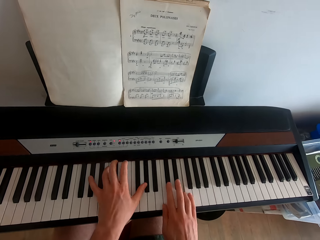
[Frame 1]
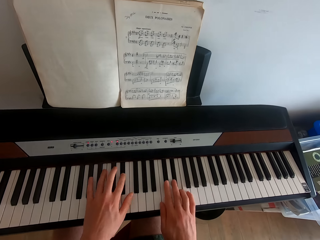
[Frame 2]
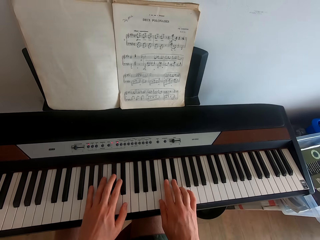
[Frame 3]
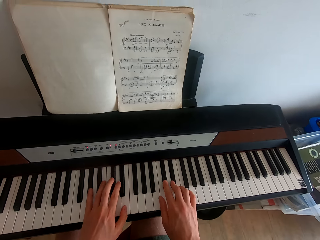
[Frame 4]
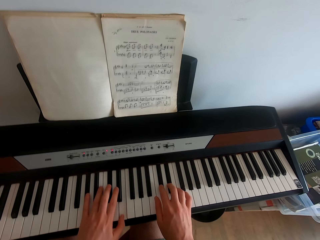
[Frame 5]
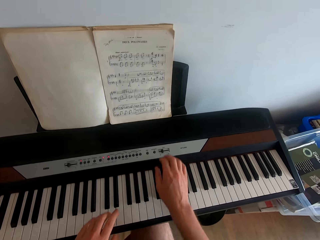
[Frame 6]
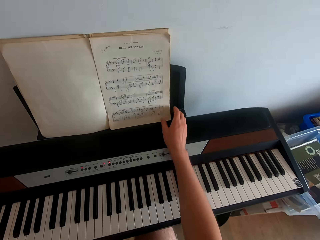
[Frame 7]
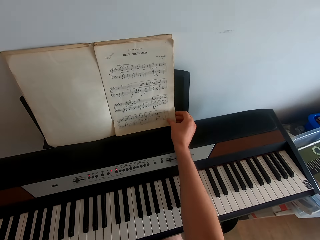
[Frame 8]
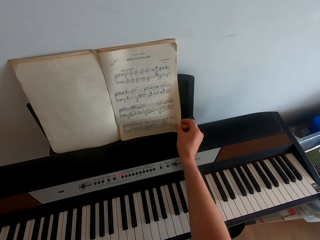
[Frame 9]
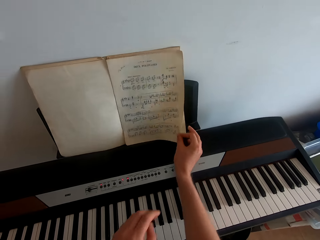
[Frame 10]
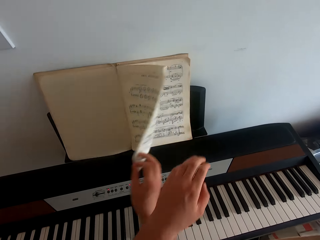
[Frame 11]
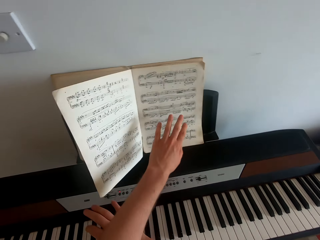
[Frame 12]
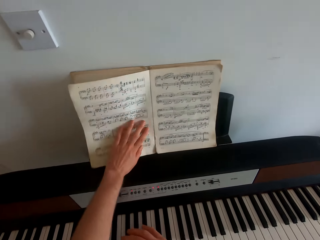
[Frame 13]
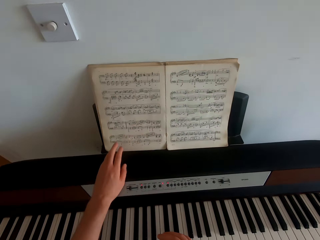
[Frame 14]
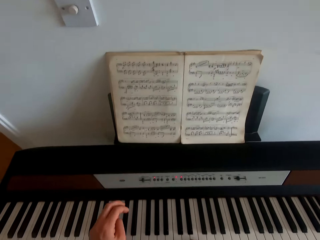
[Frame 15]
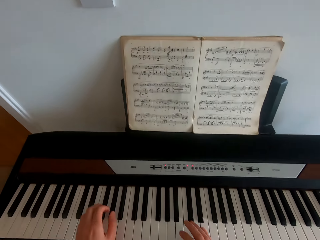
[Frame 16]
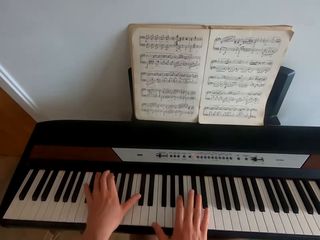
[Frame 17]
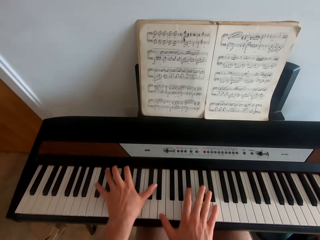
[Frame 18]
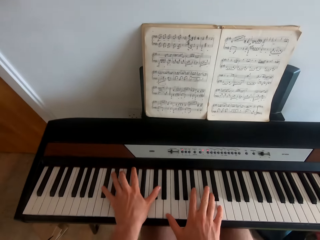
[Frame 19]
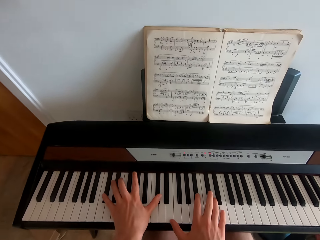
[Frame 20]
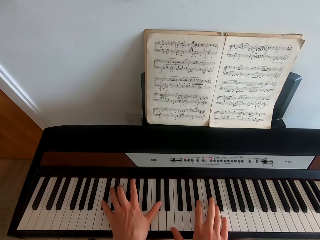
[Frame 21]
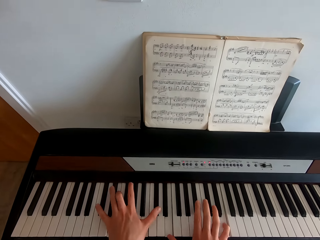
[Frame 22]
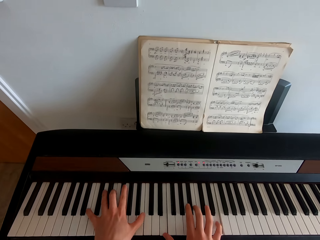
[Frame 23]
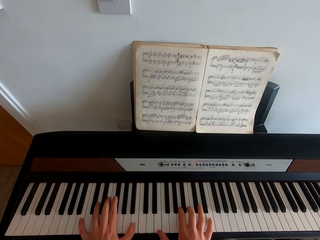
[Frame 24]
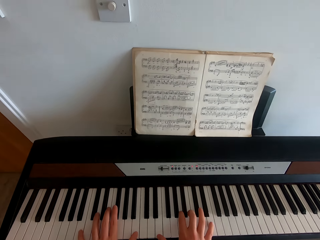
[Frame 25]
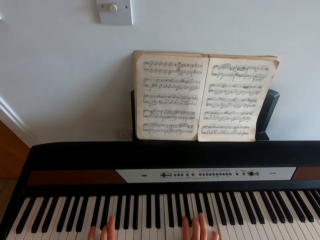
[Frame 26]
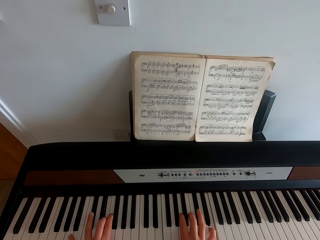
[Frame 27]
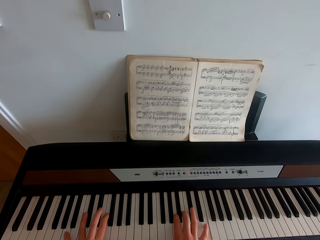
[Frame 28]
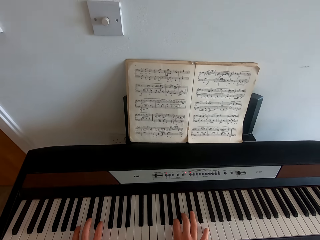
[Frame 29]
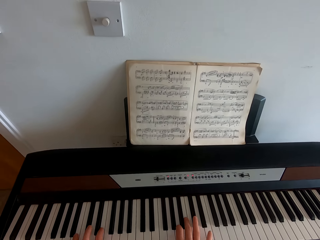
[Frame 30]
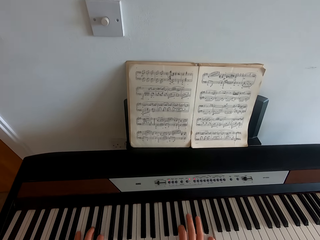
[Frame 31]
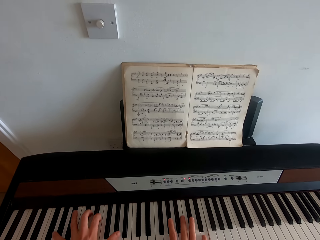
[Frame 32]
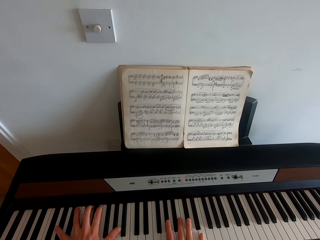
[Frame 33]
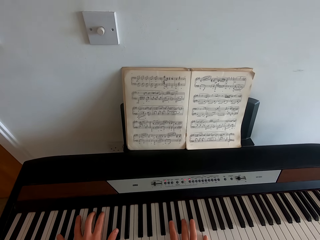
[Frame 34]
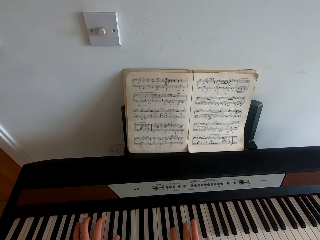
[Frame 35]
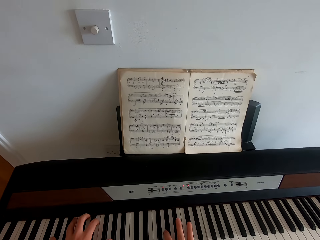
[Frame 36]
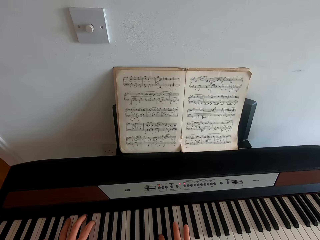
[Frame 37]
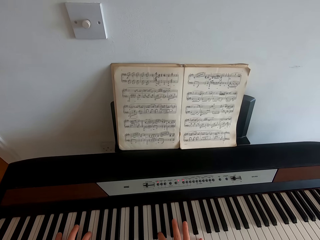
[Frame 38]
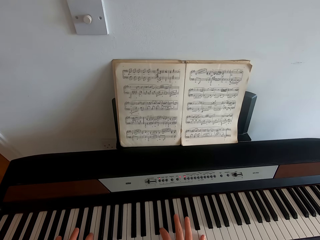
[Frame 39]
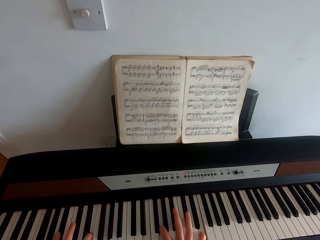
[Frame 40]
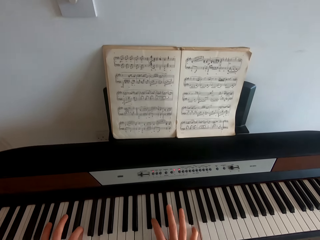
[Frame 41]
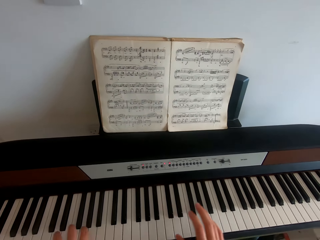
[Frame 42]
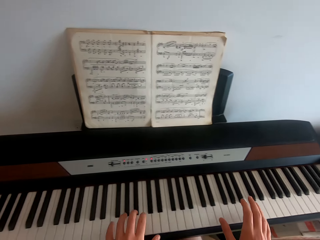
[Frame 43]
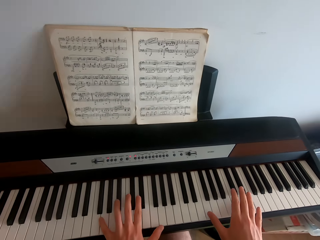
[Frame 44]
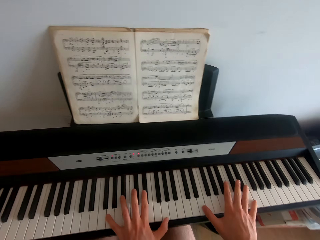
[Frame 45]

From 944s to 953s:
The camera wearer flips the page in a music book. They play piano in the house.

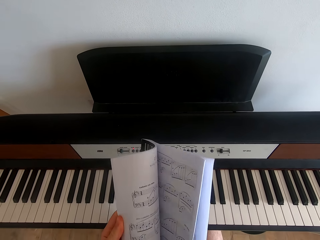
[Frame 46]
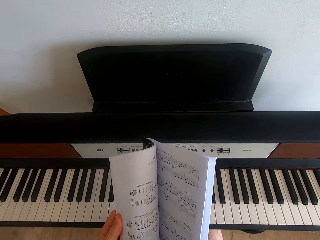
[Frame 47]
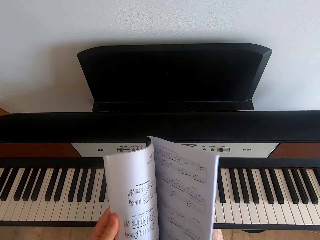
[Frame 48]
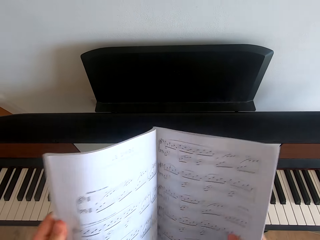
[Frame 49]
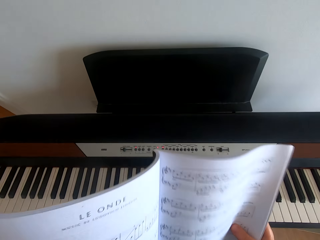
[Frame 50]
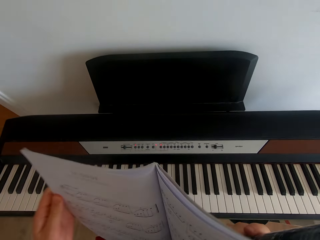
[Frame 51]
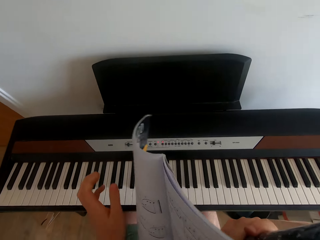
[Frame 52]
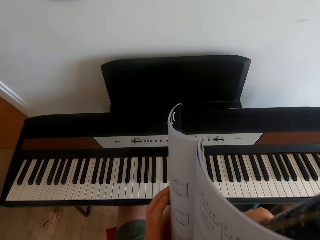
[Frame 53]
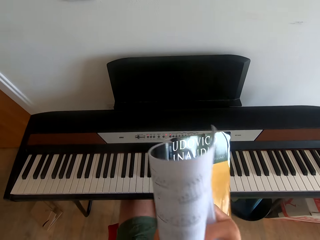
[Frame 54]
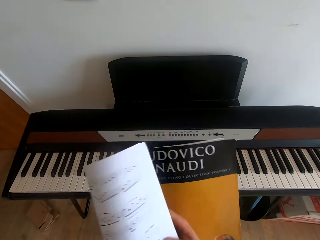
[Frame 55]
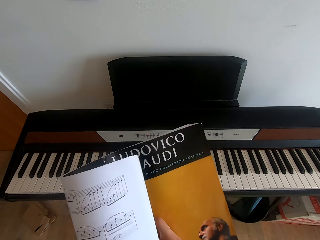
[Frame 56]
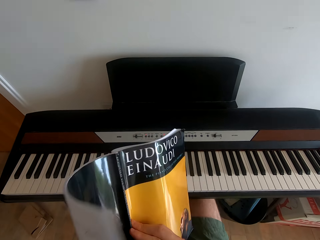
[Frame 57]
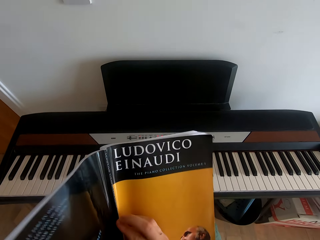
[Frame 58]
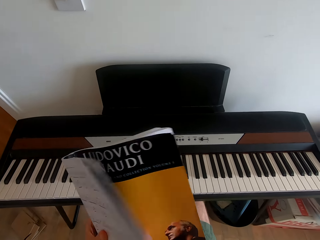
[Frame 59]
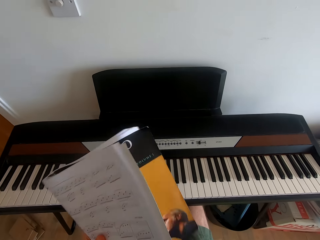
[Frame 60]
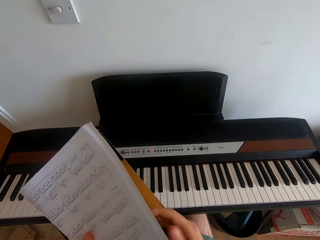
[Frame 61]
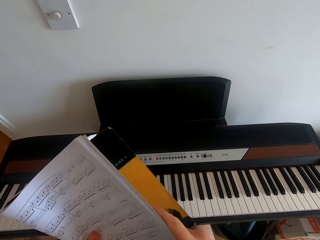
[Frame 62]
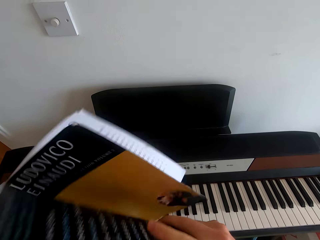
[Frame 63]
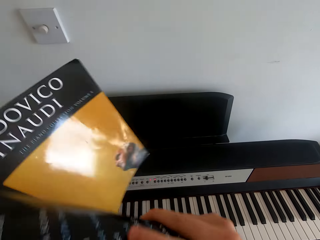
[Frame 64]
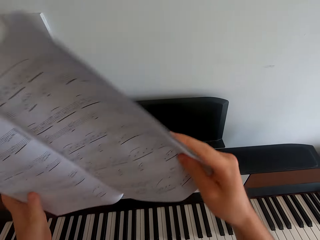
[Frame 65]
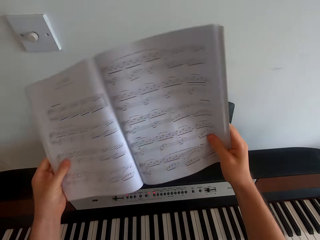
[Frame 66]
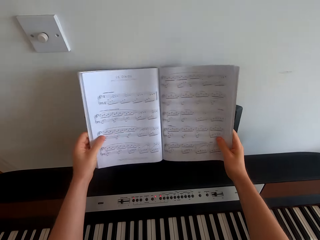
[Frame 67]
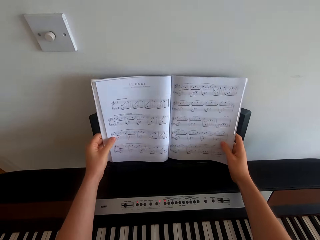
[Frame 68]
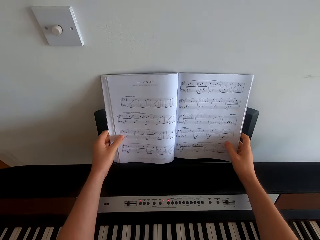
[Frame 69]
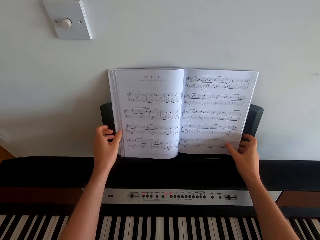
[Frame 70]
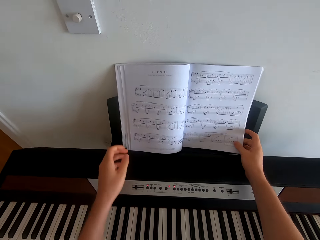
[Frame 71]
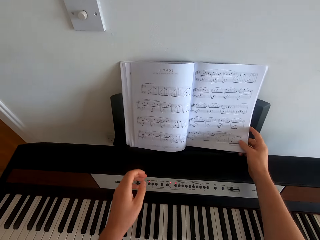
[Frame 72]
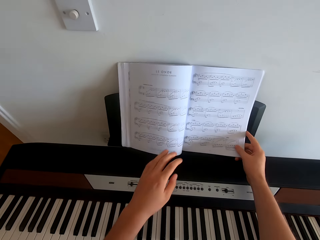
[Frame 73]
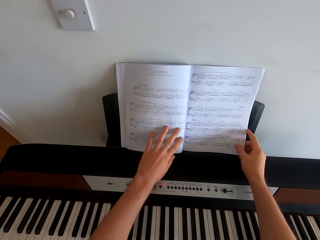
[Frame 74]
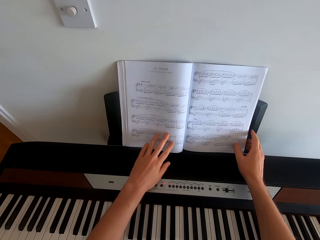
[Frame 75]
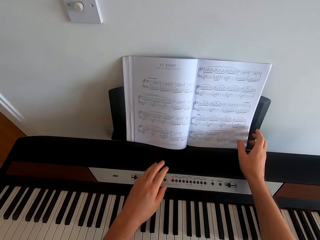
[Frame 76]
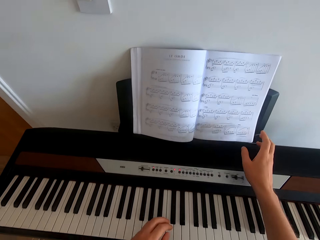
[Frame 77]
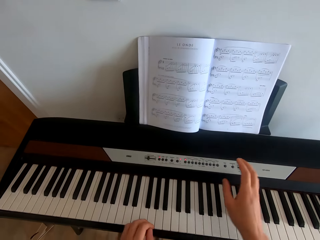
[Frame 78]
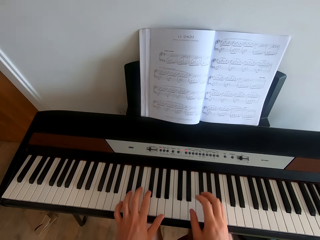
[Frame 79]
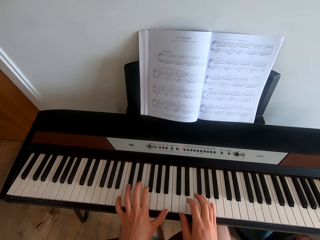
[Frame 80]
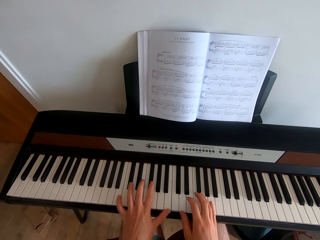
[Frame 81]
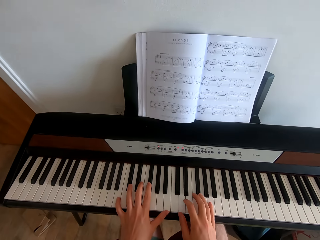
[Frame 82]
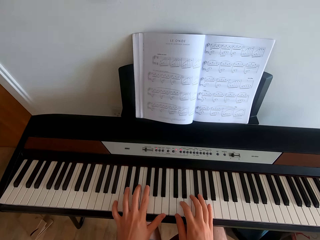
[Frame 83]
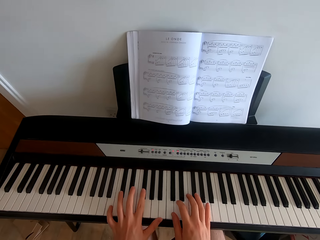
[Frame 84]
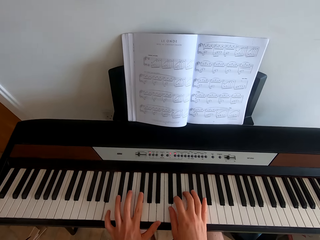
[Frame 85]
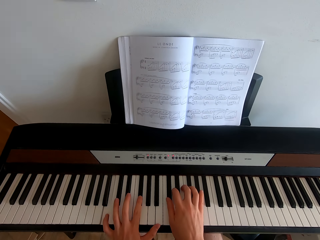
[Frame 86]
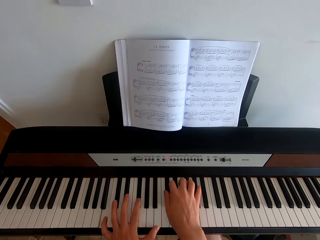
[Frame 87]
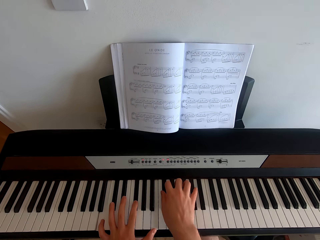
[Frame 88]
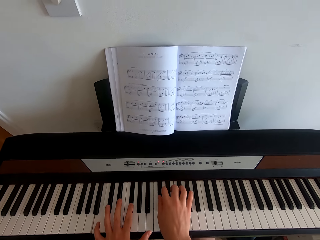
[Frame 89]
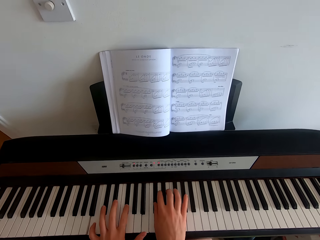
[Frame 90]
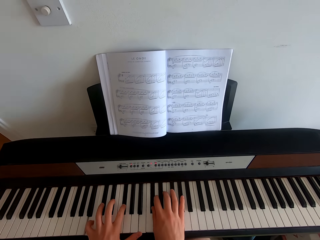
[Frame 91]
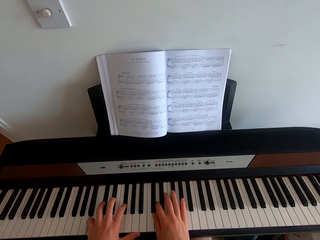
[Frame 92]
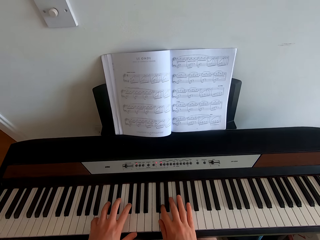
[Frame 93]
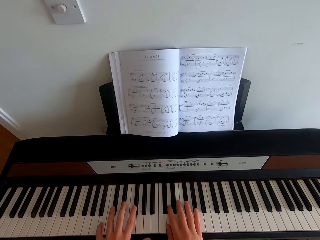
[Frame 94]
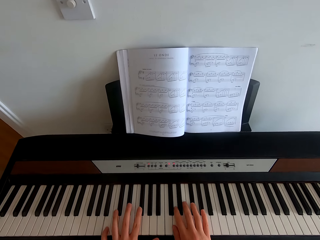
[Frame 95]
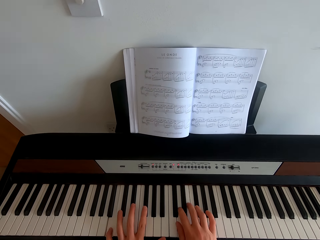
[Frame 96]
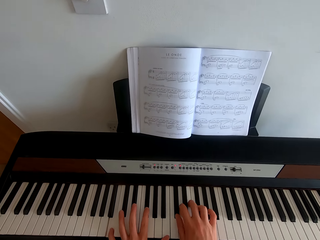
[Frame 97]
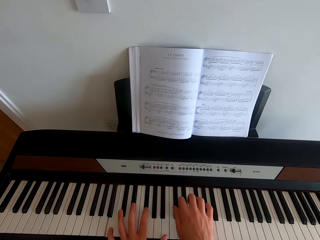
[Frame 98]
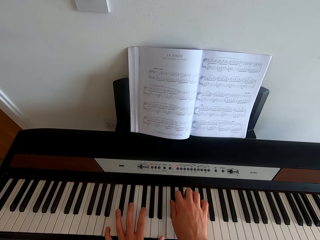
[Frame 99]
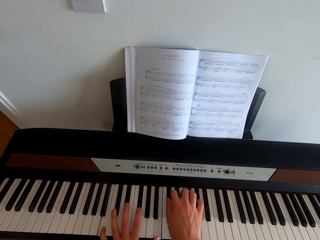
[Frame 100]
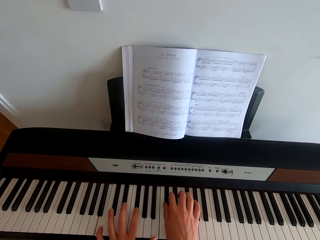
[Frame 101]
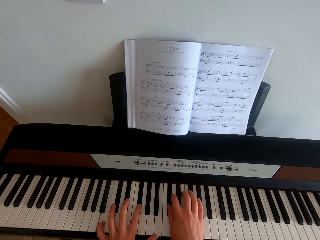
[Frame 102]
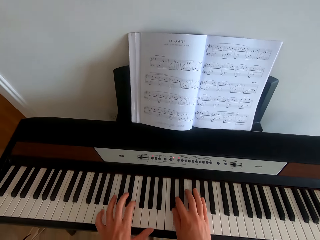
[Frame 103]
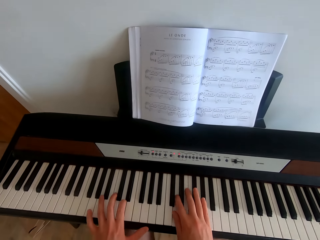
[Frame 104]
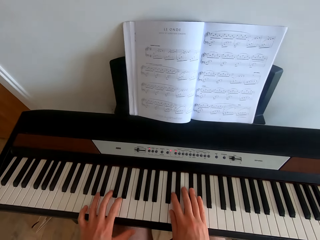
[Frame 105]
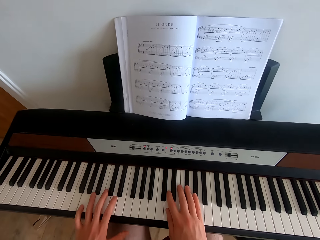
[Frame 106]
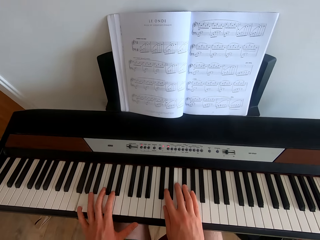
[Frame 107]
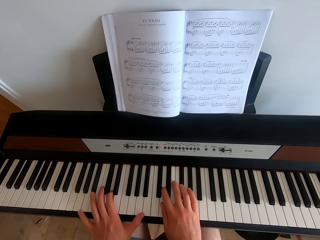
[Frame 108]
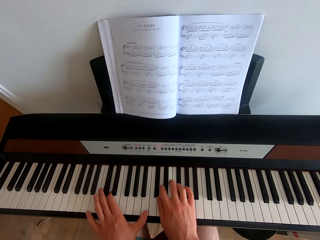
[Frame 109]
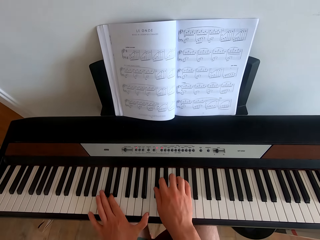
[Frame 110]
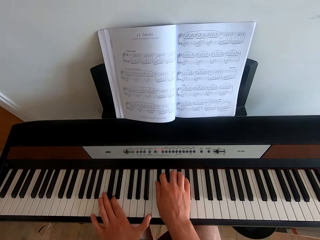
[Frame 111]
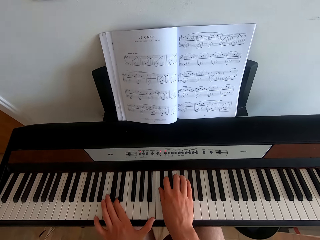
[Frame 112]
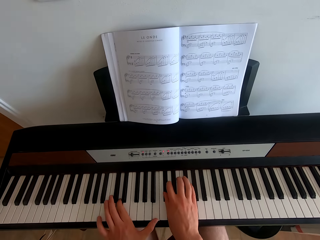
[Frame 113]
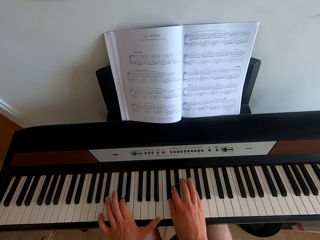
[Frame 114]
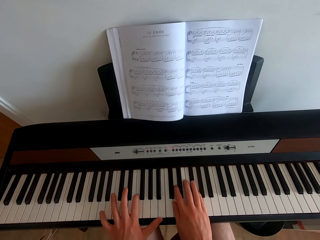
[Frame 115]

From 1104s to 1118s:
The camera wearer folds the hymn book. They place the hymn book on the music rack. They play piano in the house.
